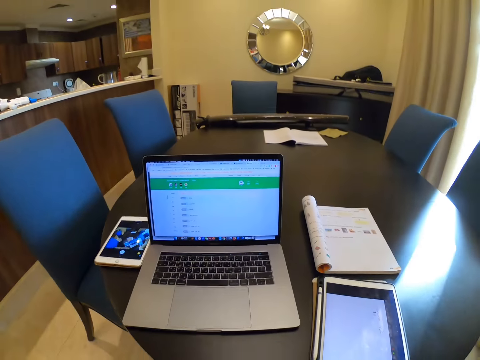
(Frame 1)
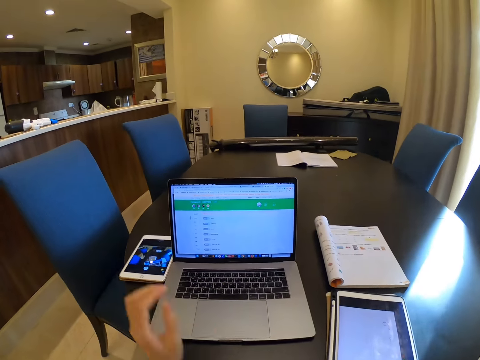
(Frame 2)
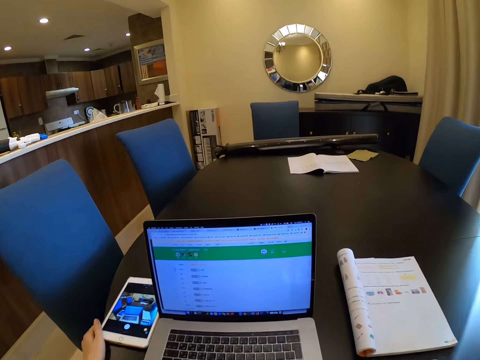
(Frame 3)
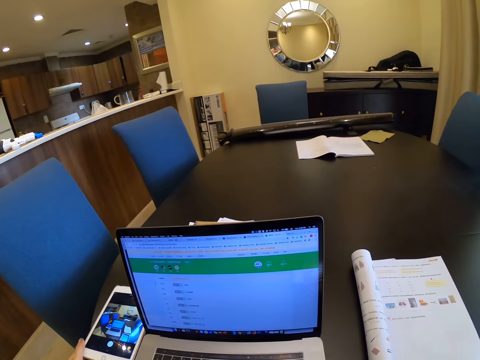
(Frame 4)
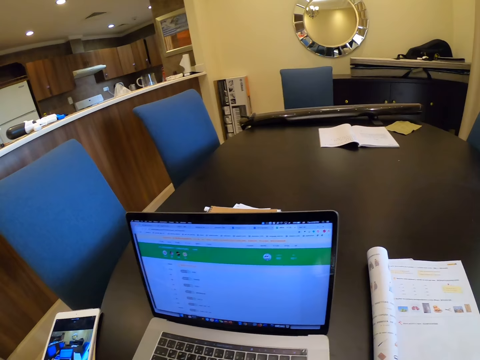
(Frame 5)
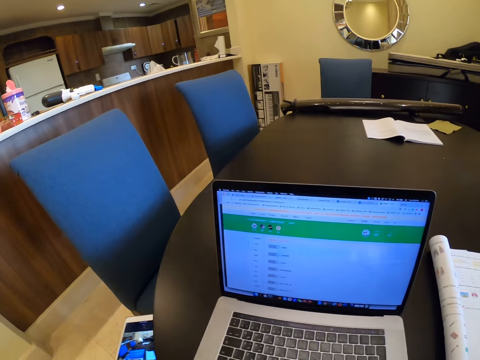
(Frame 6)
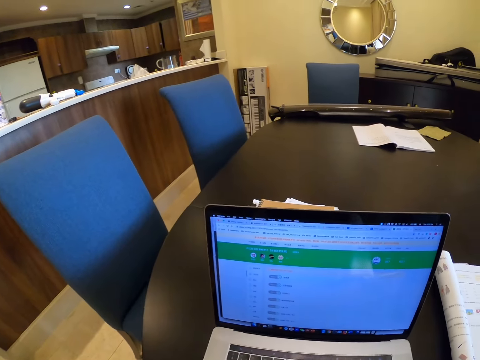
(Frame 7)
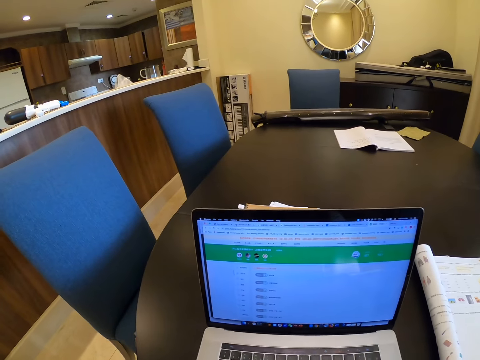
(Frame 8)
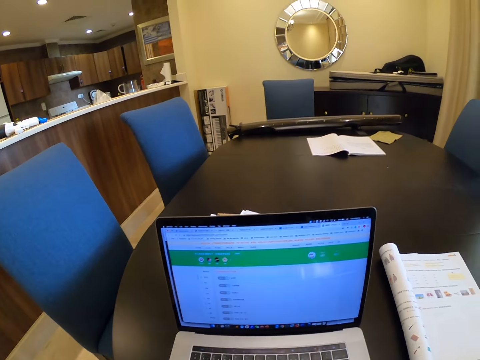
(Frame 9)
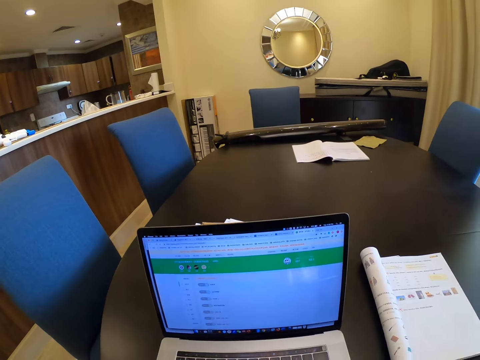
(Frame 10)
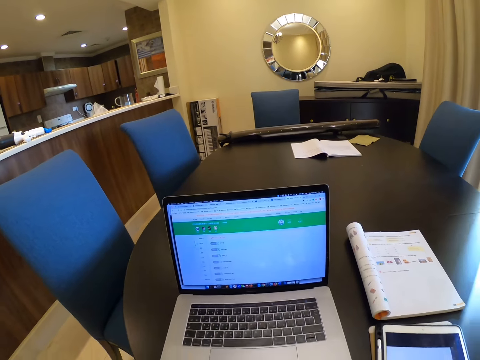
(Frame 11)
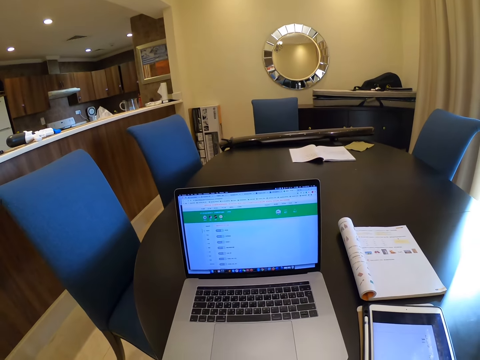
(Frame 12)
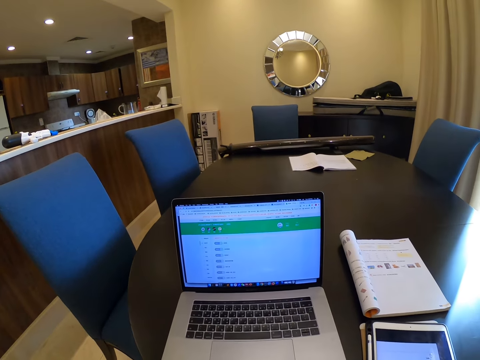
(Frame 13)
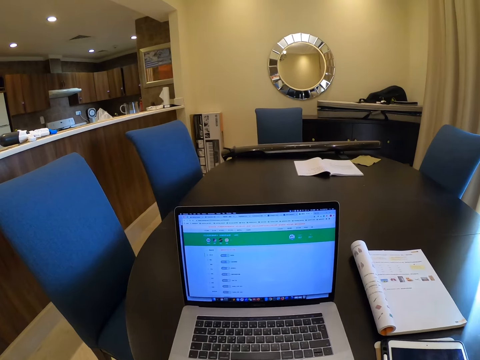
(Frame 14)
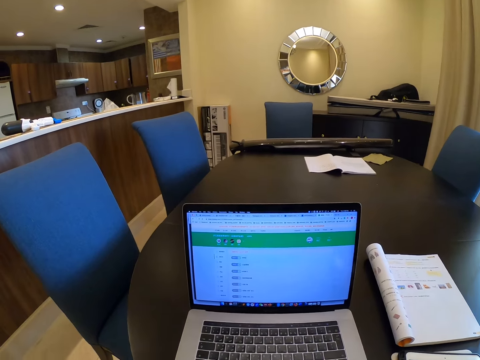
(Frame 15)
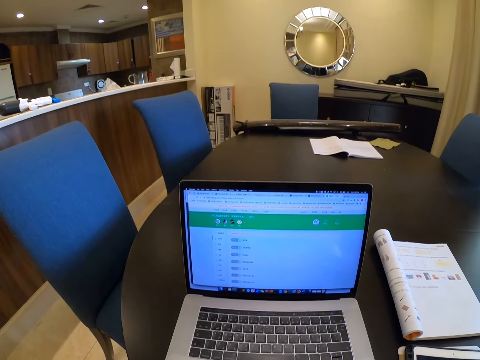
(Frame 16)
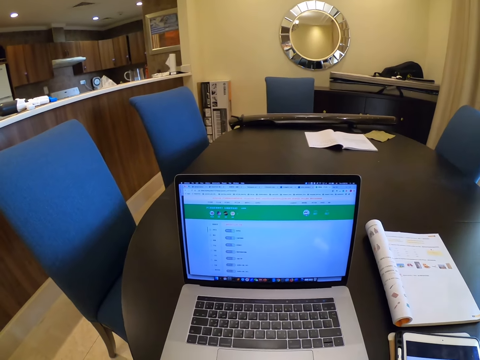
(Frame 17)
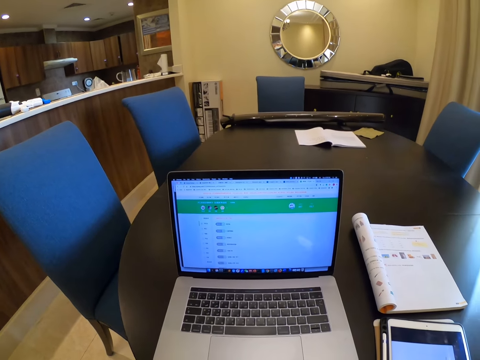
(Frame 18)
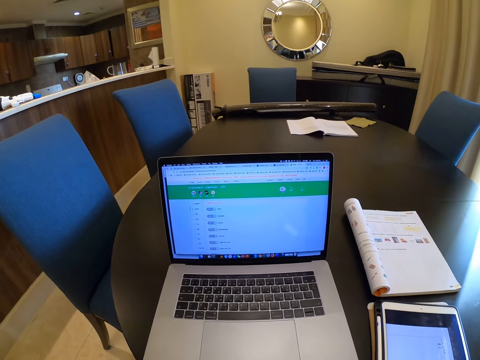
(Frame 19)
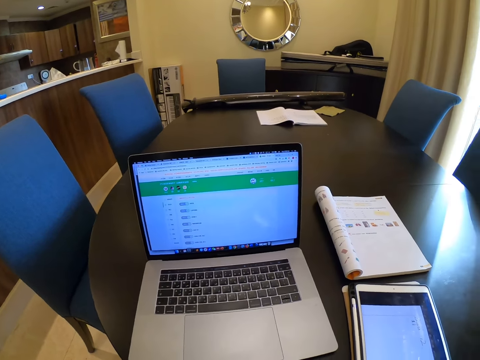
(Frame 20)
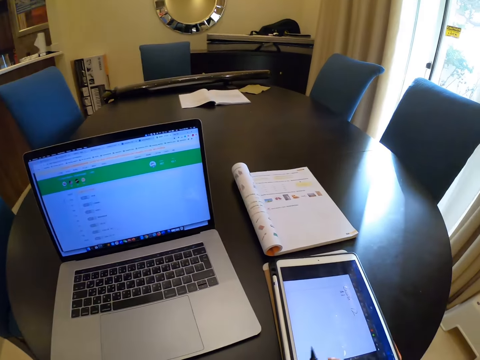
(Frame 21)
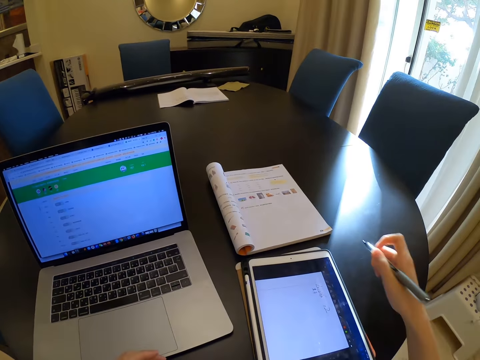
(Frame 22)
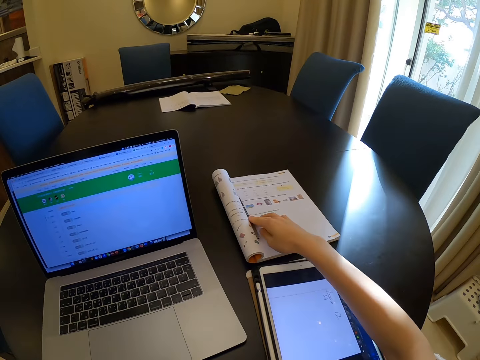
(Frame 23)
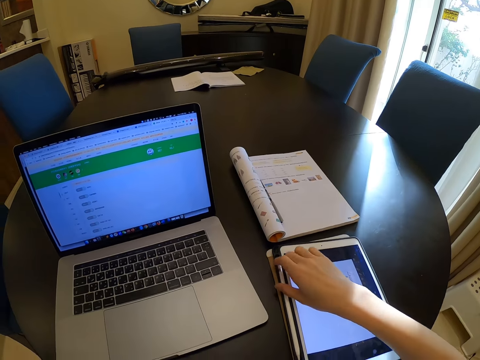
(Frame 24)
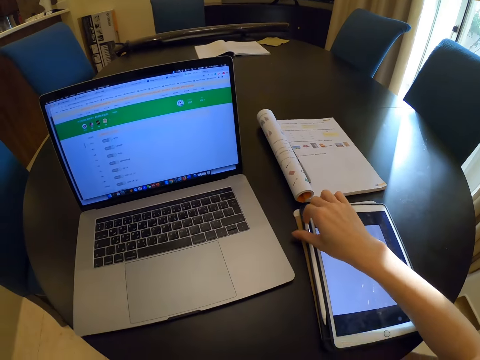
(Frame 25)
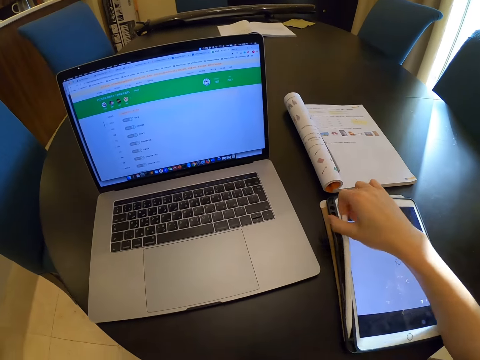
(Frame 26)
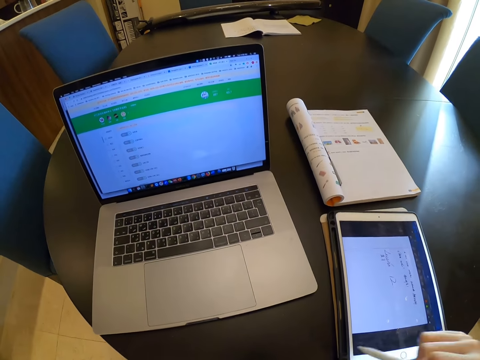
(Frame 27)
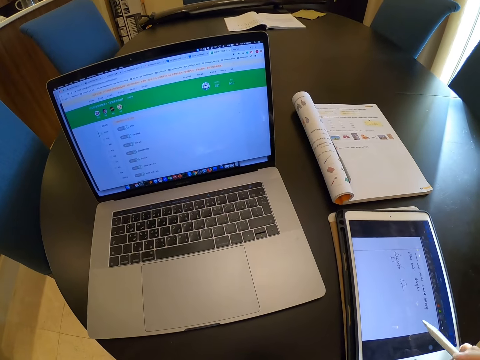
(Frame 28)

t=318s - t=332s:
The camera wearer moves the left hand. She picks up another tablet from the tablet with her left hand. She moves the tablet towards the chair. She drops the tablet on the chair. She moves a hand. She drops the pen on a book. She picks up a stylus with her right hand.

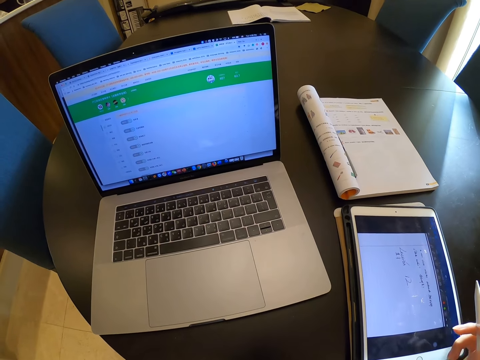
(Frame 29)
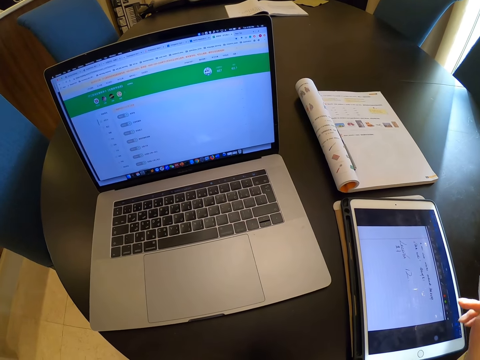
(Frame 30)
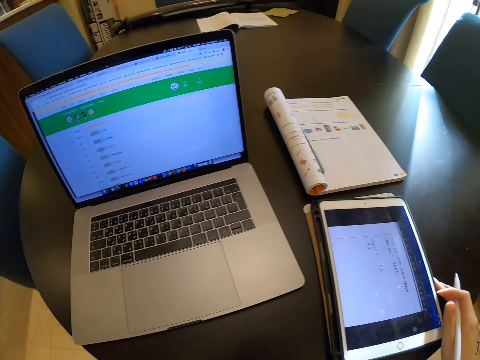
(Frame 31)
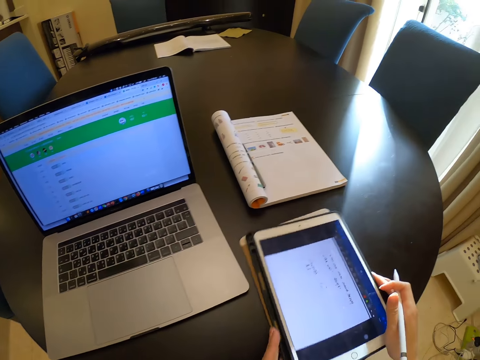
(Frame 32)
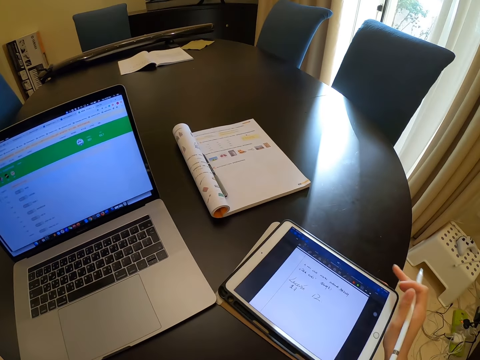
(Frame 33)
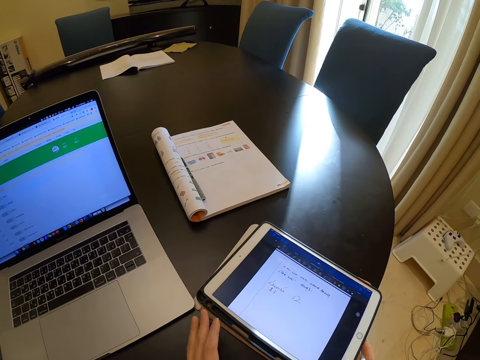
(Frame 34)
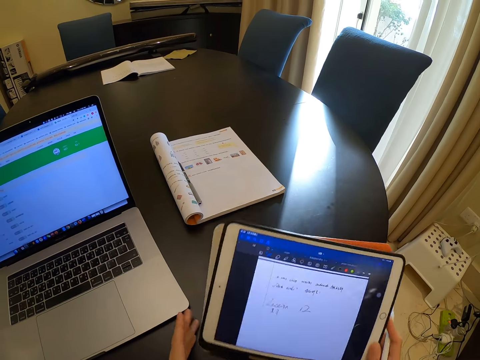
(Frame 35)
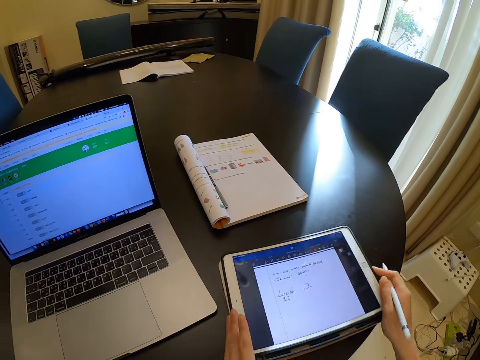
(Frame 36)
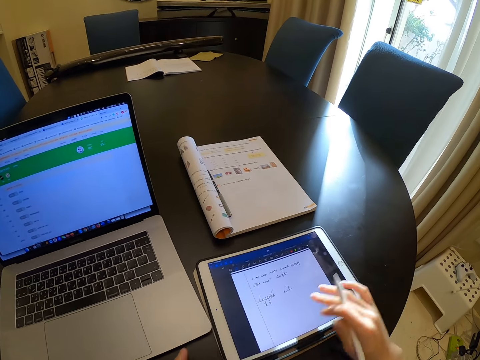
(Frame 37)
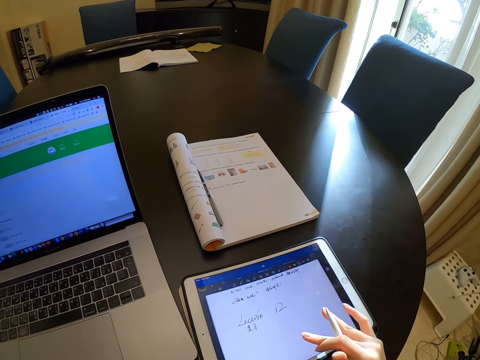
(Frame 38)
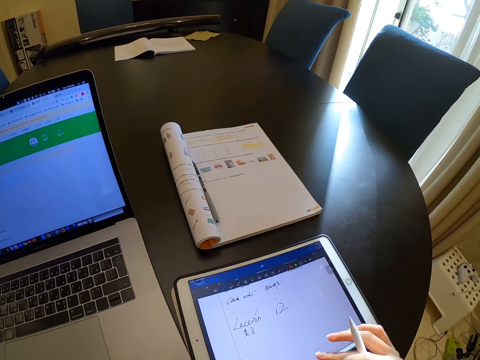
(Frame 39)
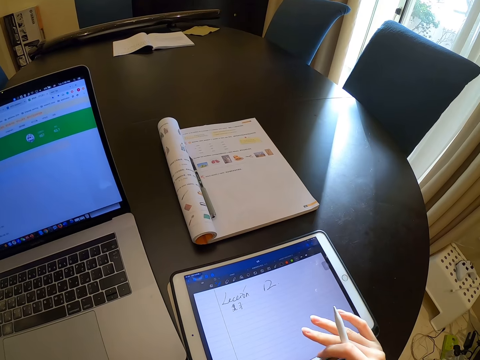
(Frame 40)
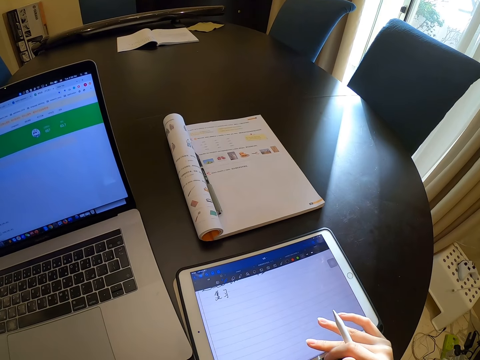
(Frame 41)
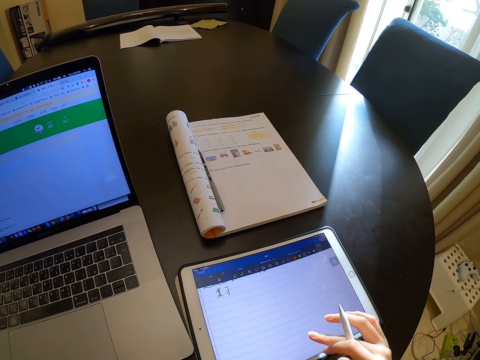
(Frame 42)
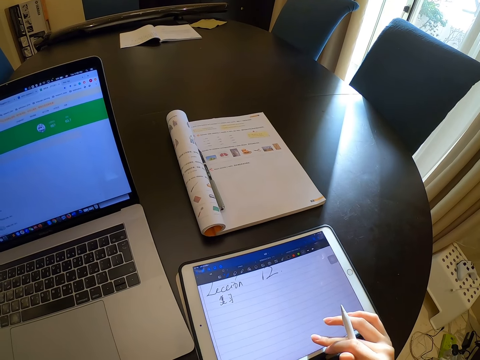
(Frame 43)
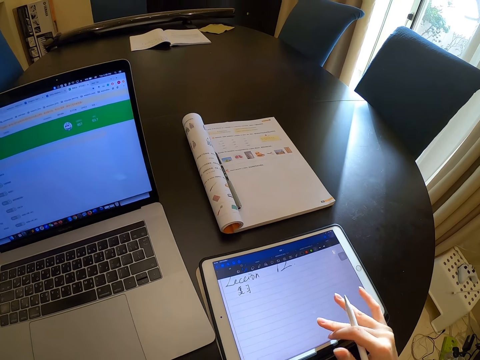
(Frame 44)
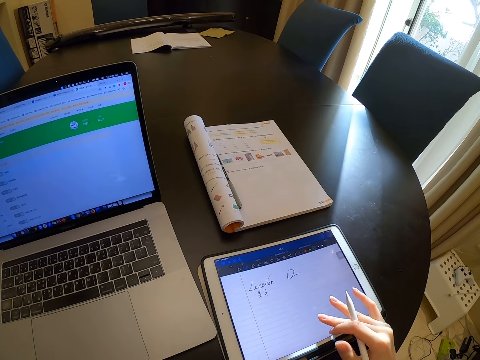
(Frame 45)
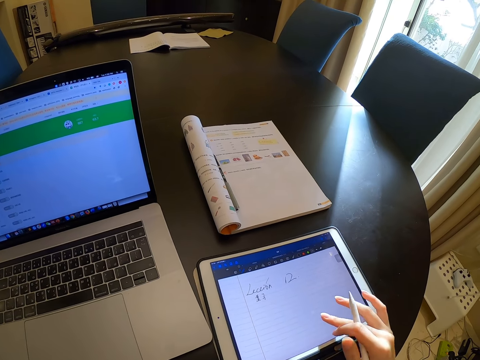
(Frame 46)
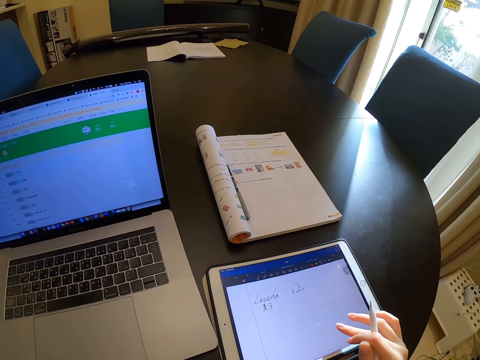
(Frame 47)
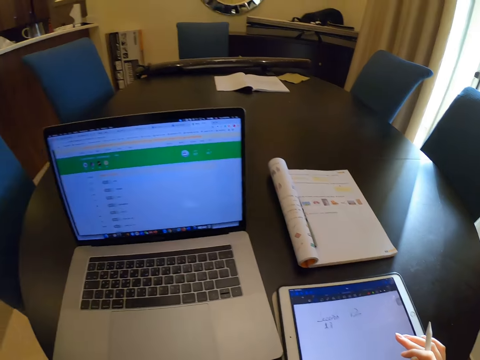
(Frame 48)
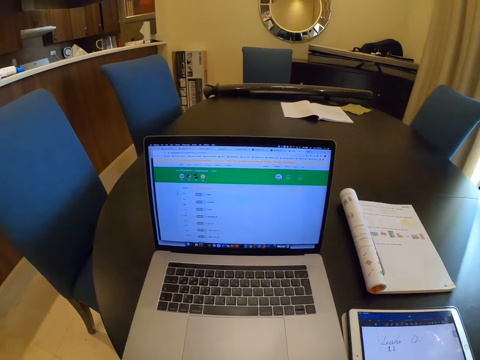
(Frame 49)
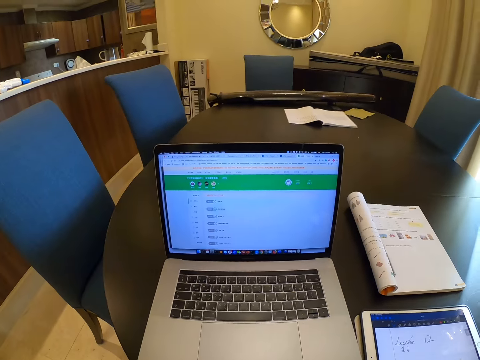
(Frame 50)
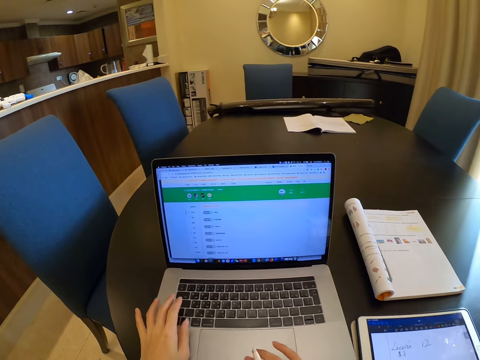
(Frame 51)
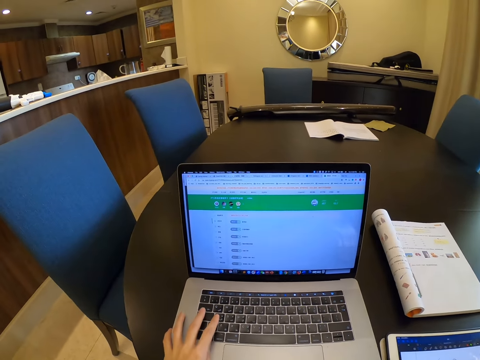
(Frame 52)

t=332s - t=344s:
The camera wearer touches the tablet. She holds the tablet. She moves the tablet. She adjusts the tablet with both hands. She holds the tablet. She lifts the tablet. She holds the tablet with the other hand. She puts the tablet on the table. She operates the tablet. She swipes her right hand on the tablet. She lifts a hand from the tablet. She moves the left hand. She operates a laptop with both hands.
